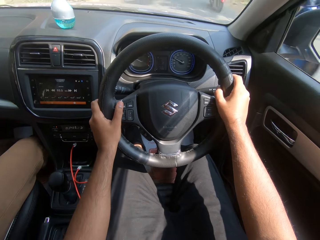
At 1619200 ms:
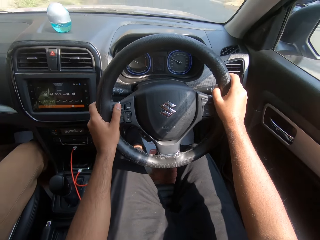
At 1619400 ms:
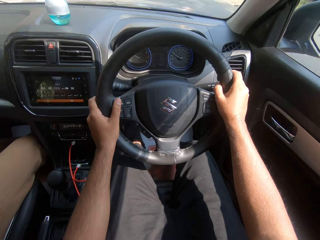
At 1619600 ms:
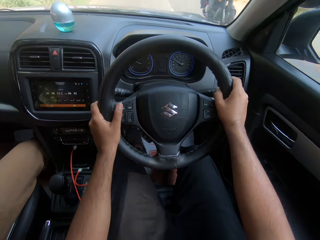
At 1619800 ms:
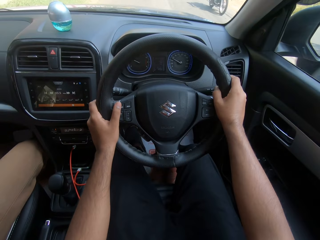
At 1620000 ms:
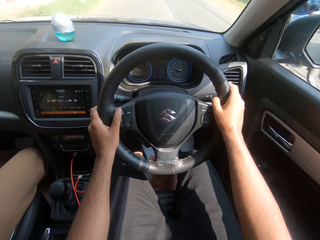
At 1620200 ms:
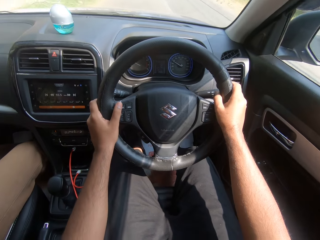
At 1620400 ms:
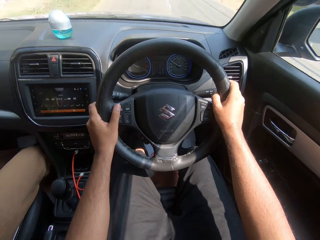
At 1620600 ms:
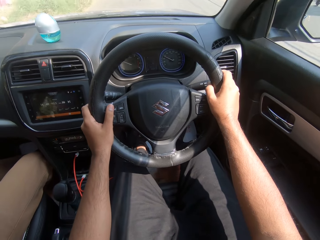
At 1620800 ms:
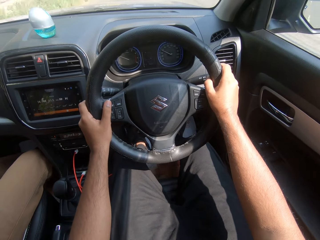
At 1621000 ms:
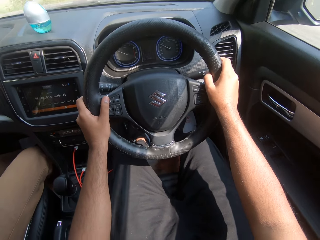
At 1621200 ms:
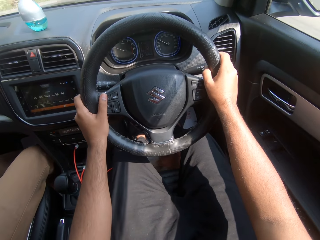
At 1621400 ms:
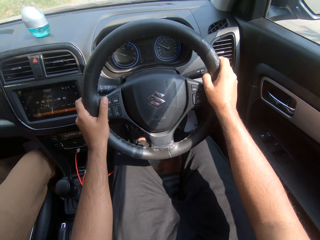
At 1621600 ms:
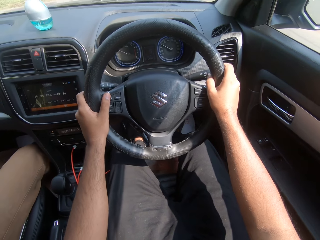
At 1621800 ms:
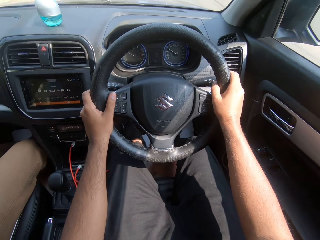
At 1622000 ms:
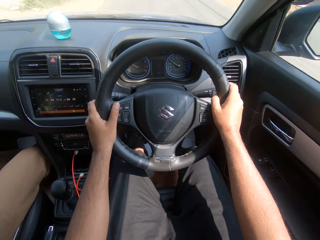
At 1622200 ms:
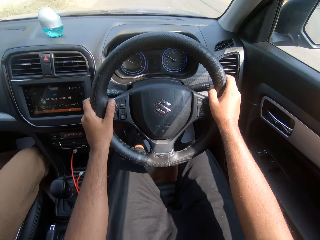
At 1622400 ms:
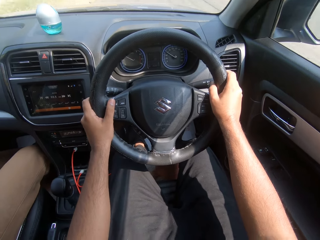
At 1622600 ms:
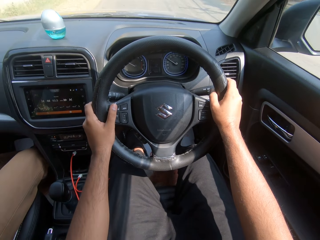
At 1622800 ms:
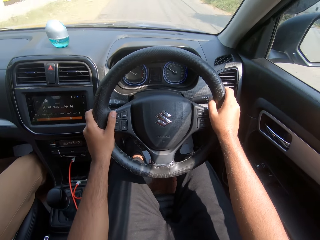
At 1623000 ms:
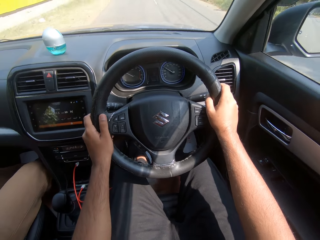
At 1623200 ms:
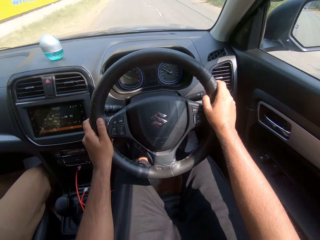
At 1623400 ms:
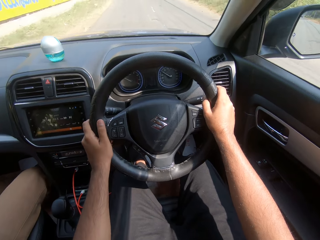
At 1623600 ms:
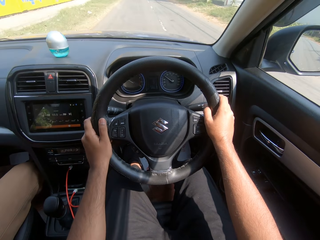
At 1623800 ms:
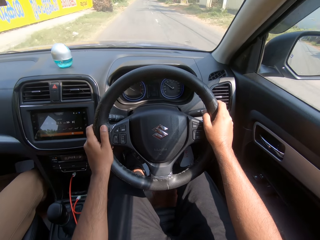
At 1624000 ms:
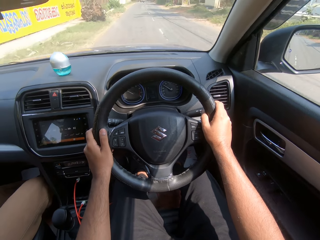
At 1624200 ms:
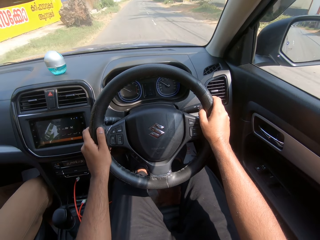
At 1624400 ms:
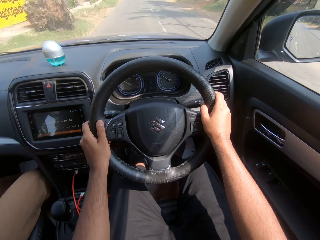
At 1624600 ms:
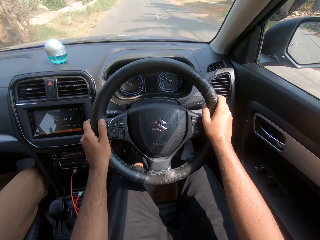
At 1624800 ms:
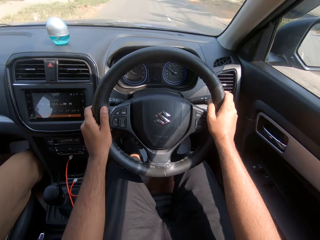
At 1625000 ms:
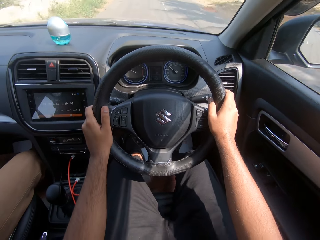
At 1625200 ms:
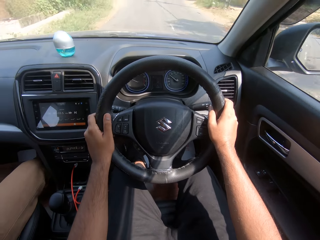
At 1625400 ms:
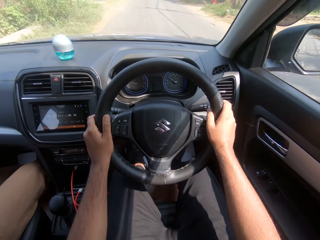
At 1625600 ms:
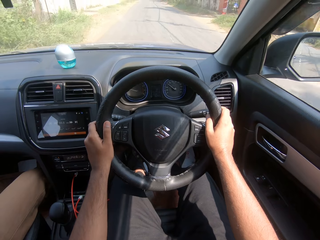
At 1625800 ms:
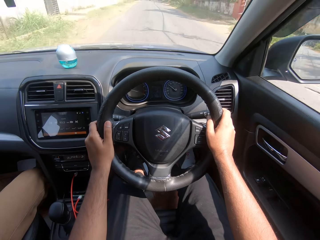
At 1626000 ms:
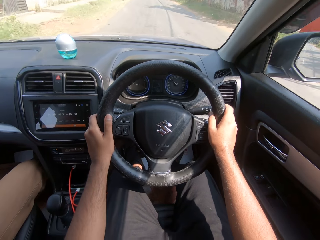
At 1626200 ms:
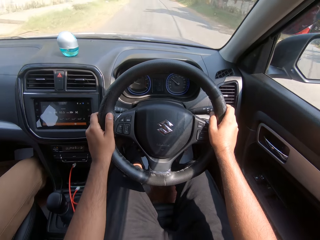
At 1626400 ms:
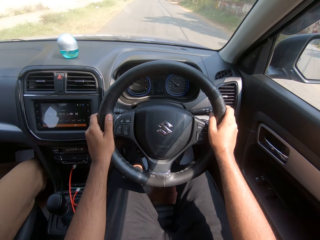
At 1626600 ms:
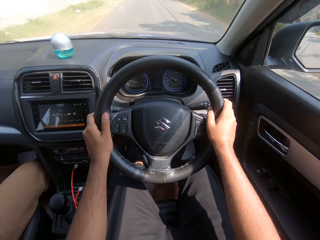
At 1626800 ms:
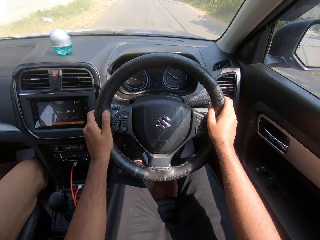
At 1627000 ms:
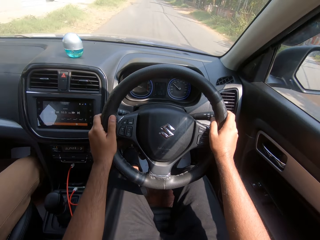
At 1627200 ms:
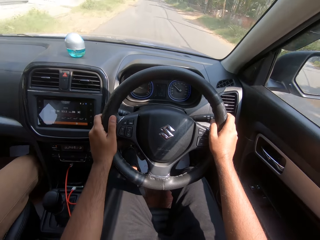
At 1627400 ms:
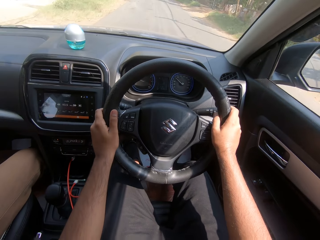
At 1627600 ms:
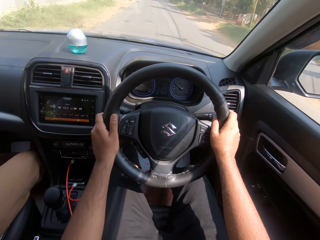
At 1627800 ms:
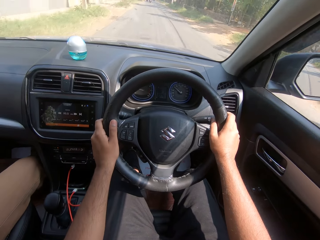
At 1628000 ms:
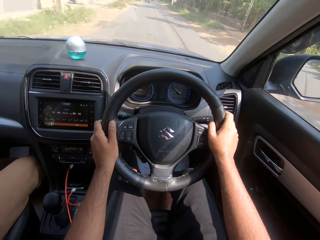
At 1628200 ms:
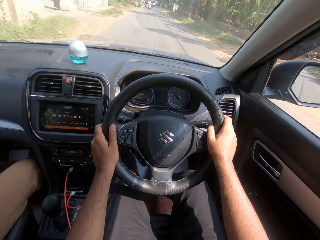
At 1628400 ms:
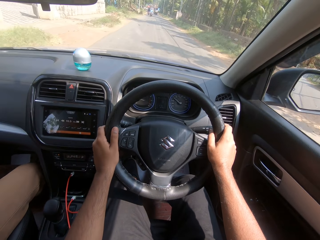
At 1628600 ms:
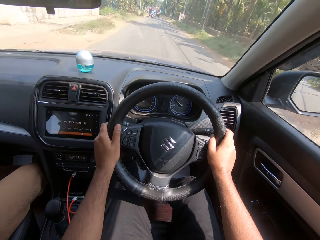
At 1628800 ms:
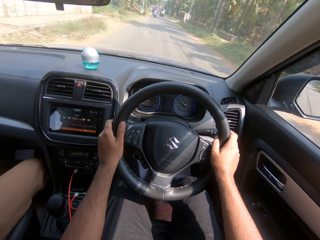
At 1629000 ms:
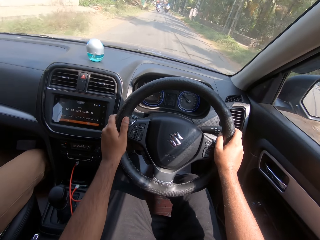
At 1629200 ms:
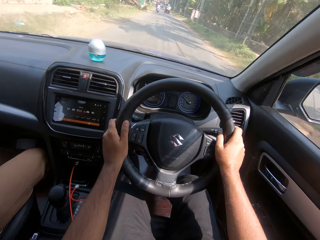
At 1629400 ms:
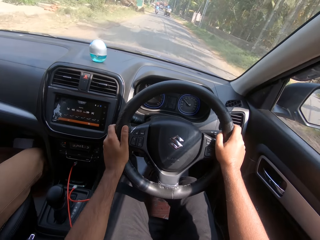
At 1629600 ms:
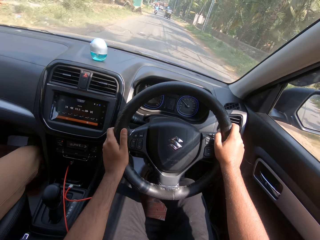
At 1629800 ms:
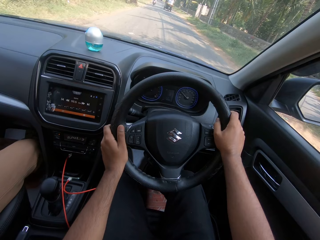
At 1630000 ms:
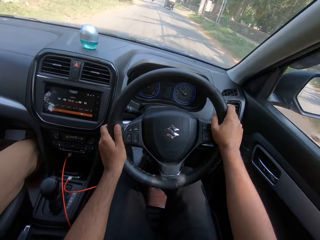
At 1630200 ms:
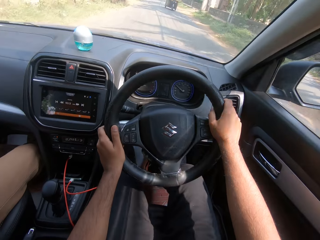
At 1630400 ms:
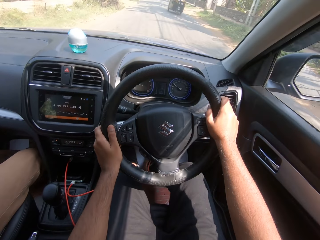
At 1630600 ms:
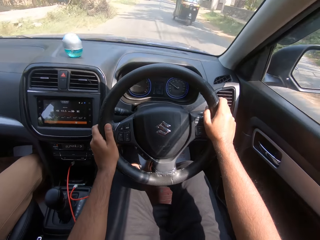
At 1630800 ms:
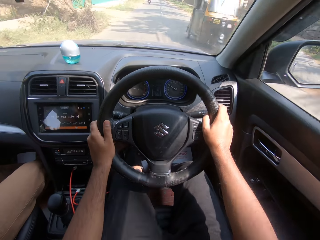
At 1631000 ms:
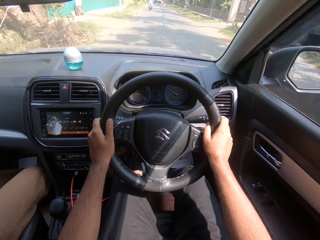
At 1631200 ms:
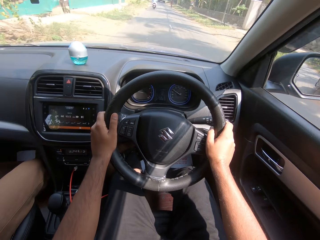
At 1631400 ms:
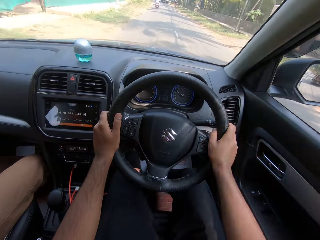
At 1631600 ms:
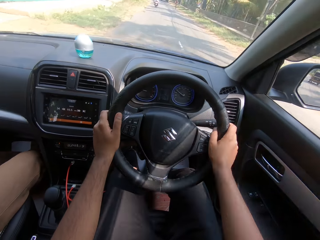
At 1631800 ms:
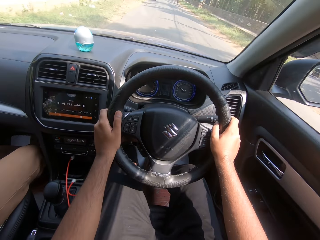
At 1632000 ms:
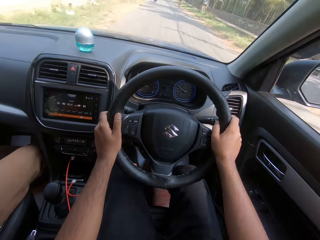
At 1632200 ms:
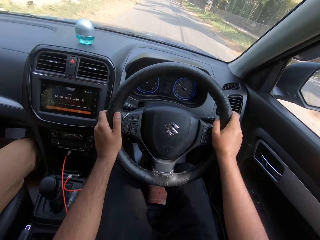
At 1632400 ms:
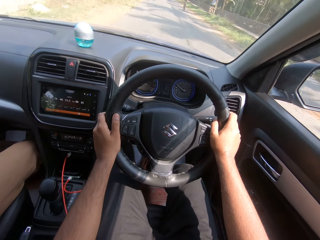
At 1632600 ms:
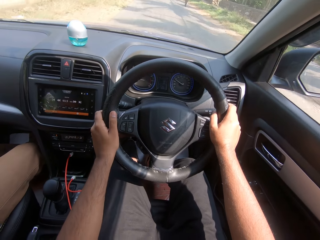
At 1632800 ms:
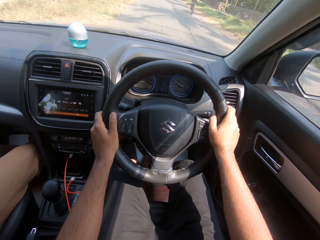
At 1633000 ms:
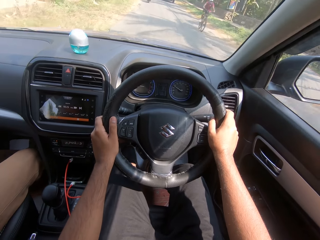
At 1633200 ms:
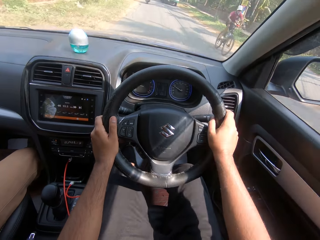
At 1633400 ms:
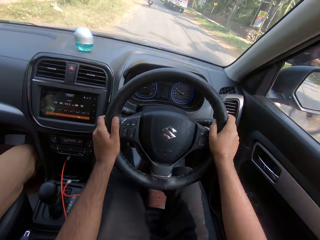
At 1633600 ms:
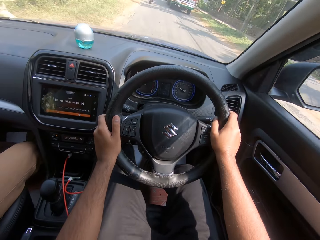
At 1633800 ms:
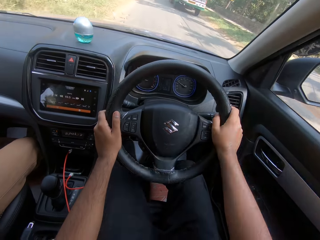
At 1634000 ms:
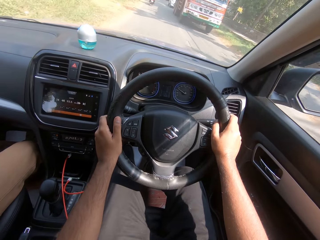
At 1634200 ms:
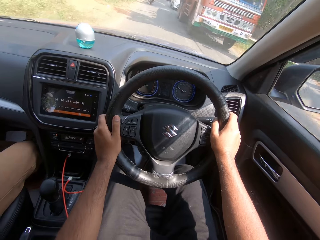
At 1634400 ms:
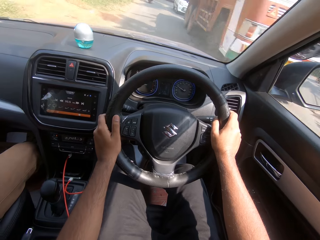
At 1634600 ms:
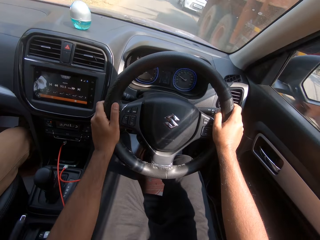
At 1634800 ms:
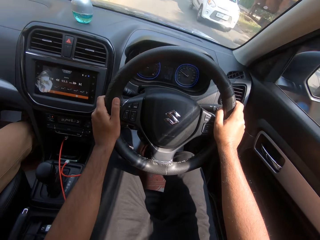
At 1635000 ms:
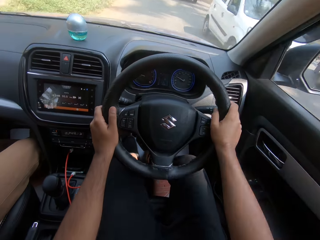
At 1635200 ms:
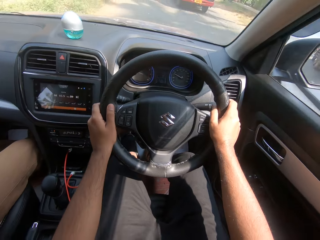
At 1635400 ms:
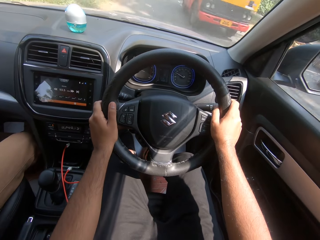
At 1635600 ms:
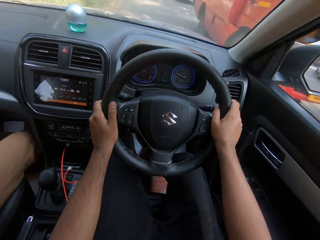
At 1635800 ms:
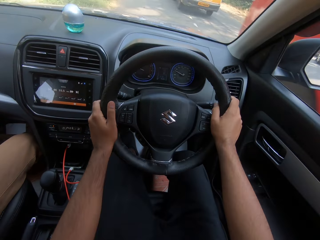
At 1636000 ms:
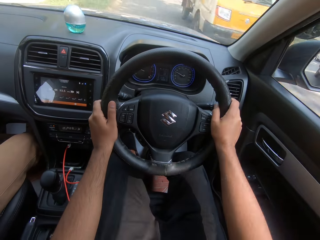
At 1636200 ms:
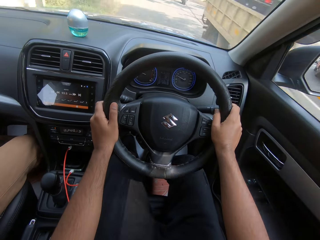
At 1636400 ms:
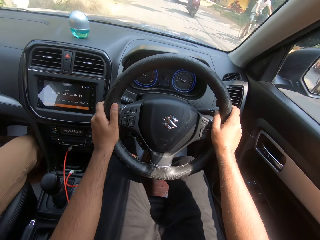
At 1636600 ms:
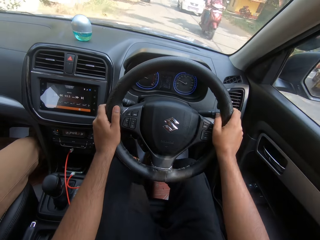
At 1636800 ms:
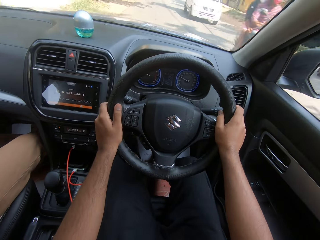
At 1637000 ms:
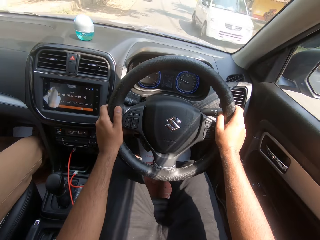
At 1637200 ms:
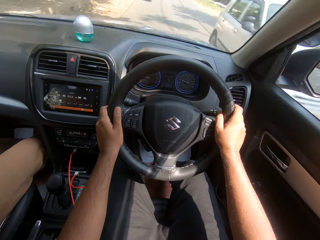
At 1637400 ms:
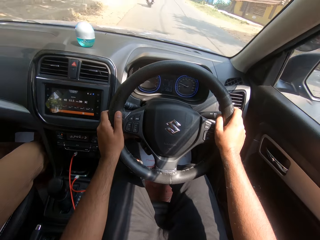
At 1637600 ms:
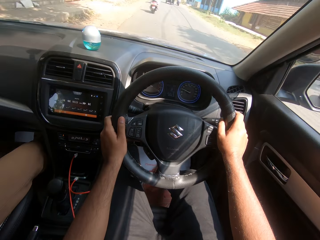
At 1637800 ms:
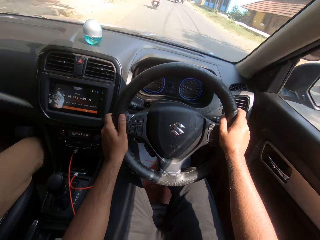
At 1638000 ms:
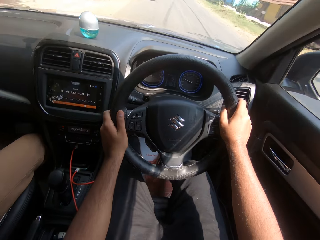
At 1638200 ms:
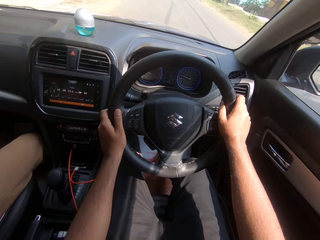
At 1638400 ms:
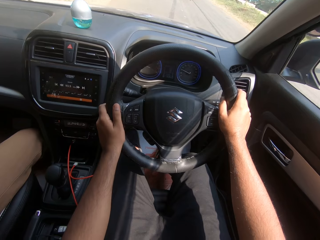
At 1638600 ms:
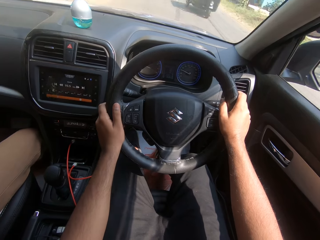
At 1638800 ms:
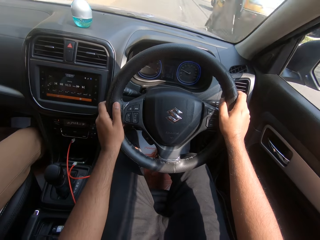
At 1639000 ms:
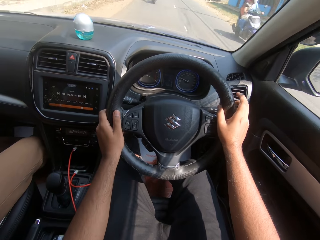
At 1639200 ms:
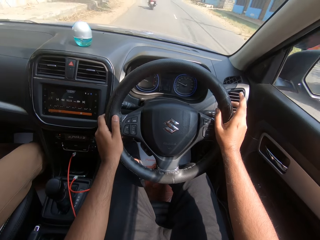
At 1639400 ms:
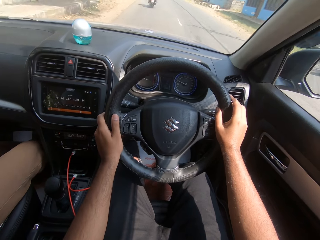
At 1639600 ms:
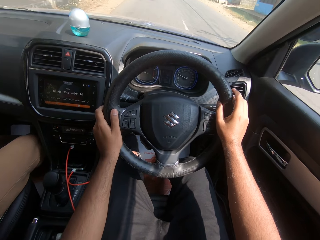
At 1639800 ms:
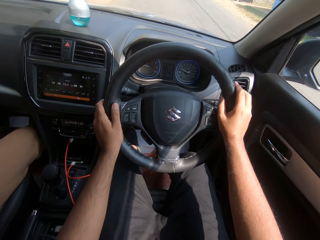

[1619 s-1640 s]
A white colored motorcycle drives past the camera wearer. A red colored motorcycle drives past them. A black colored motorcycle drives past them. A yellow colored tricycle drives past them. An orange colored truck drives past them. A white colored car drives past them.
